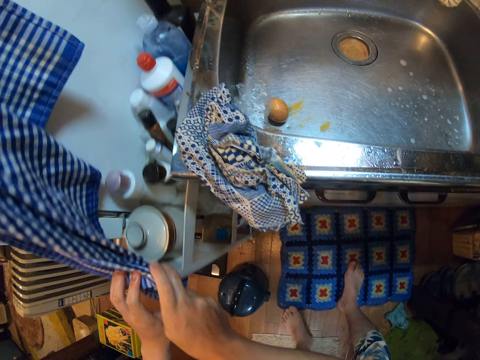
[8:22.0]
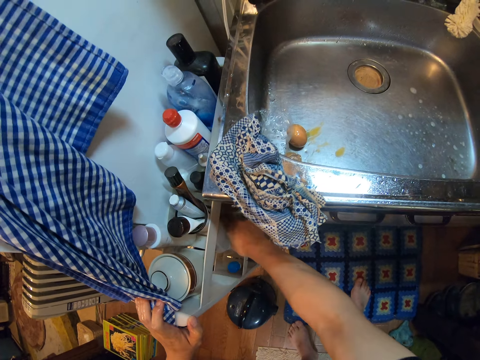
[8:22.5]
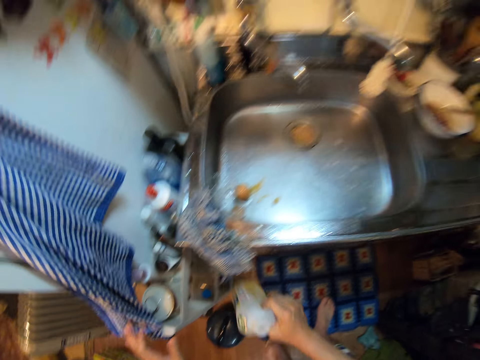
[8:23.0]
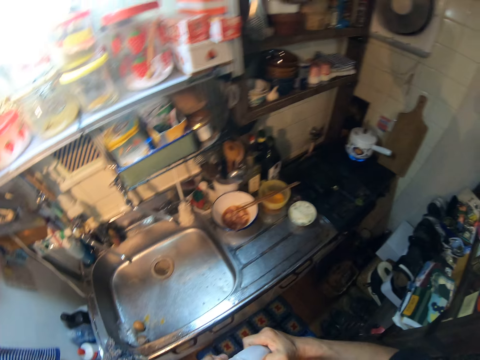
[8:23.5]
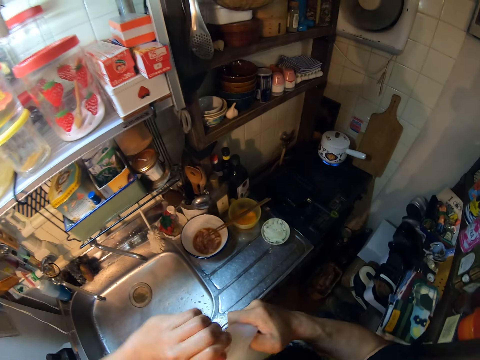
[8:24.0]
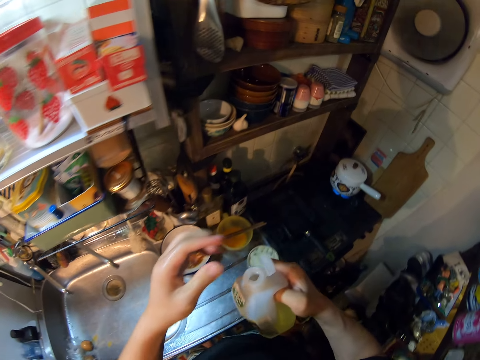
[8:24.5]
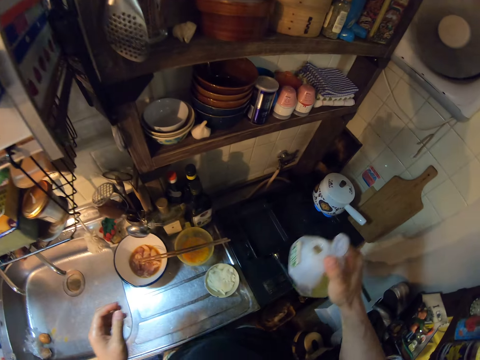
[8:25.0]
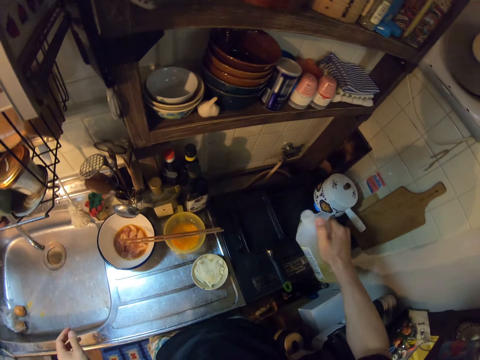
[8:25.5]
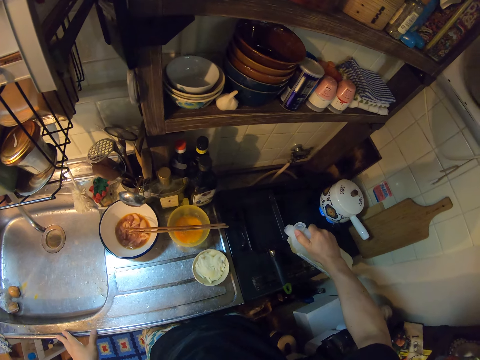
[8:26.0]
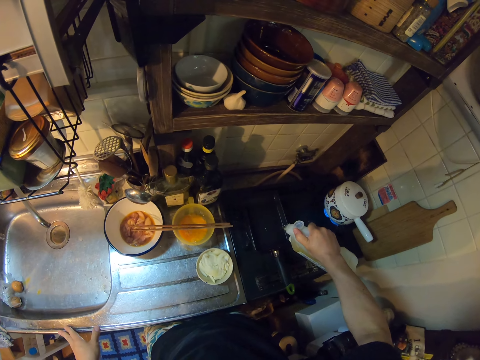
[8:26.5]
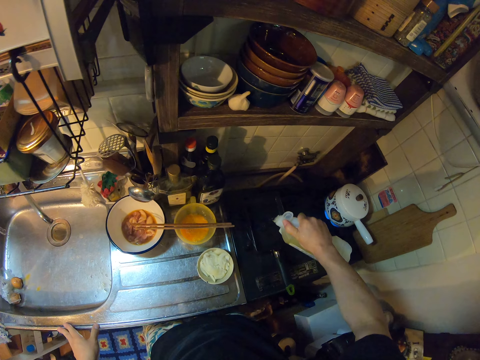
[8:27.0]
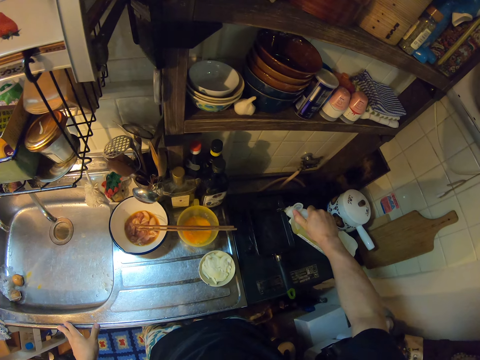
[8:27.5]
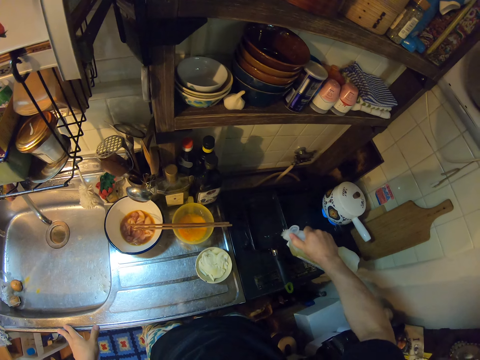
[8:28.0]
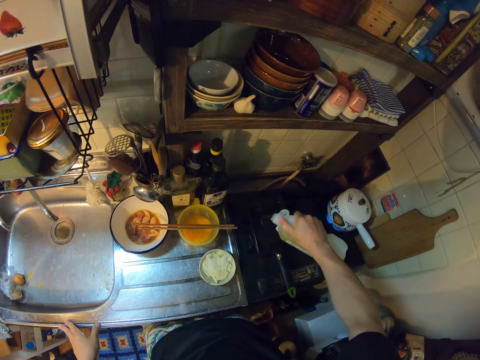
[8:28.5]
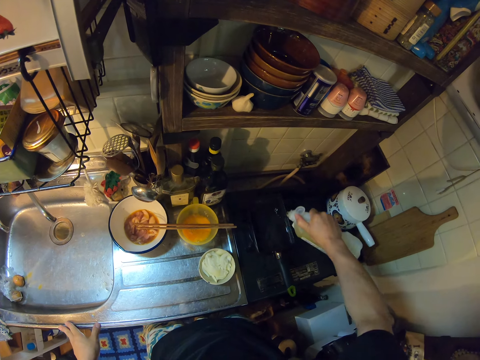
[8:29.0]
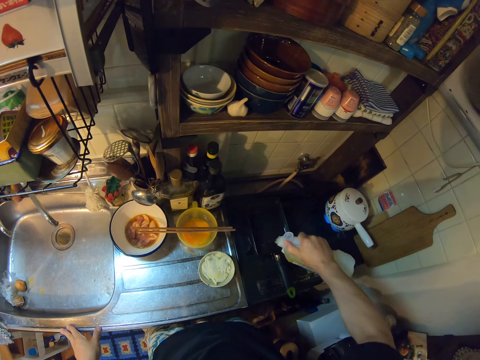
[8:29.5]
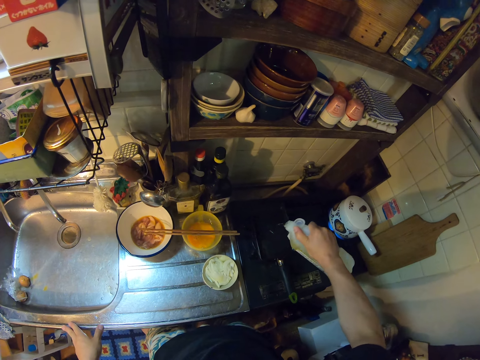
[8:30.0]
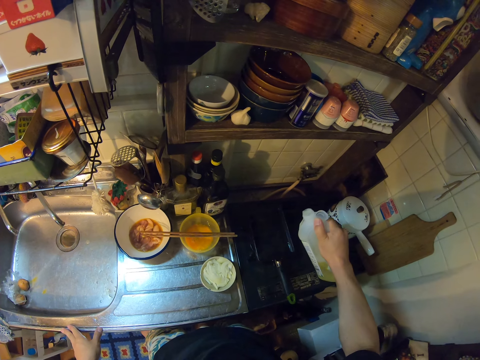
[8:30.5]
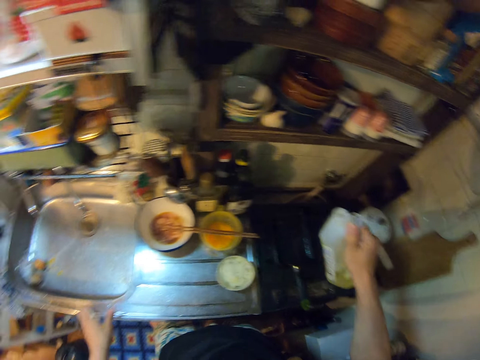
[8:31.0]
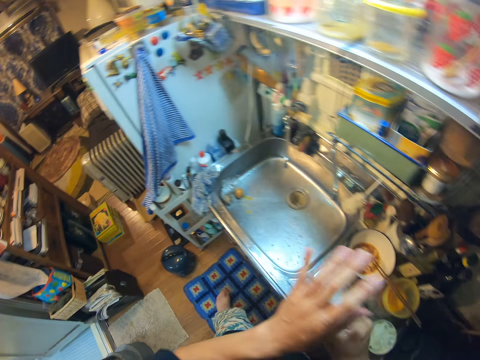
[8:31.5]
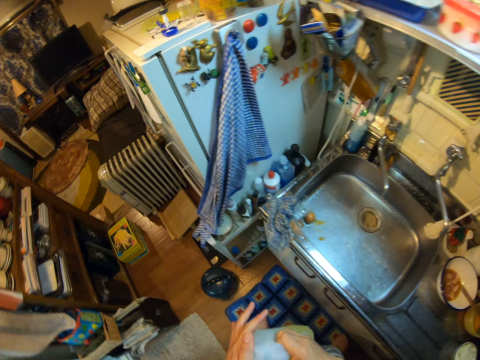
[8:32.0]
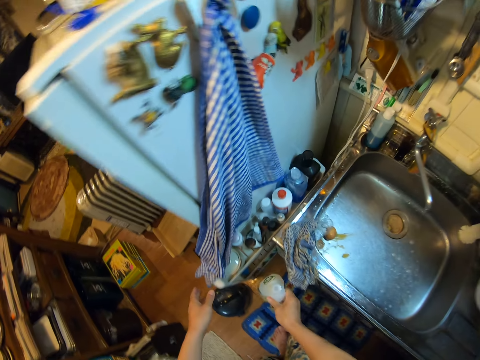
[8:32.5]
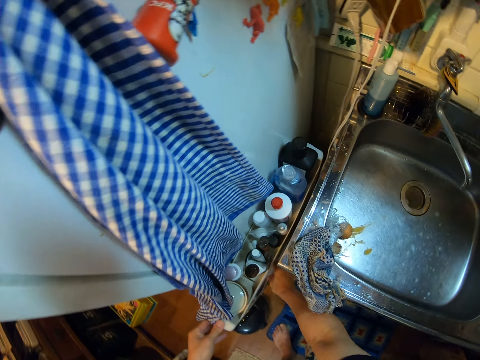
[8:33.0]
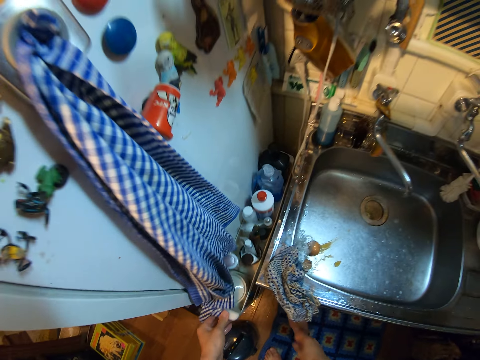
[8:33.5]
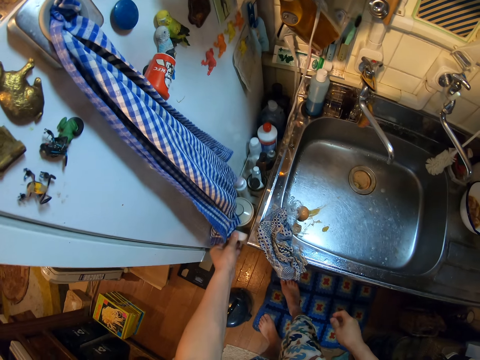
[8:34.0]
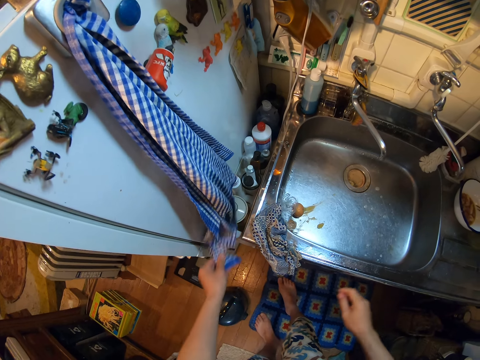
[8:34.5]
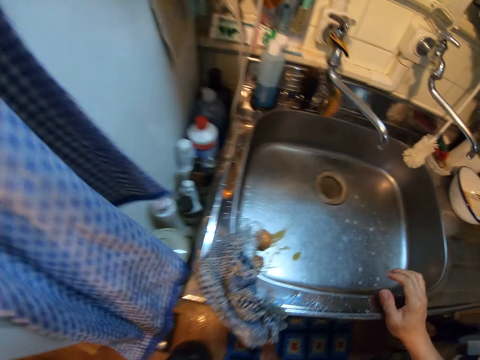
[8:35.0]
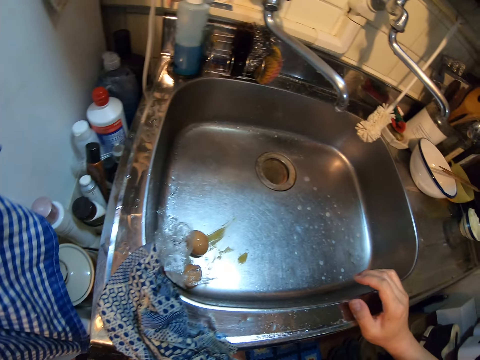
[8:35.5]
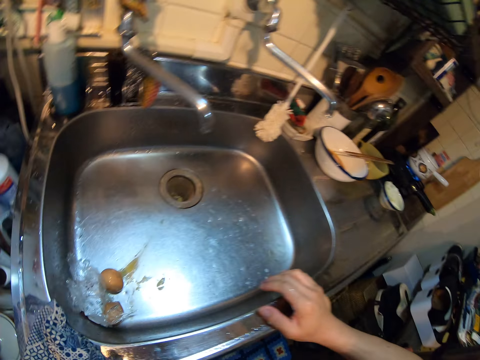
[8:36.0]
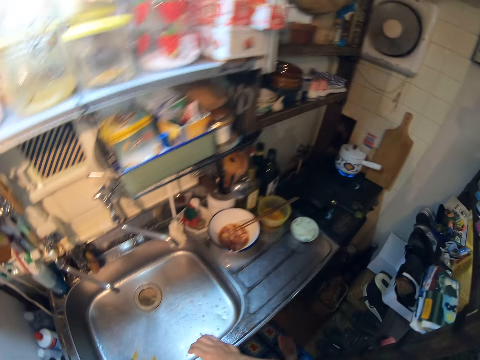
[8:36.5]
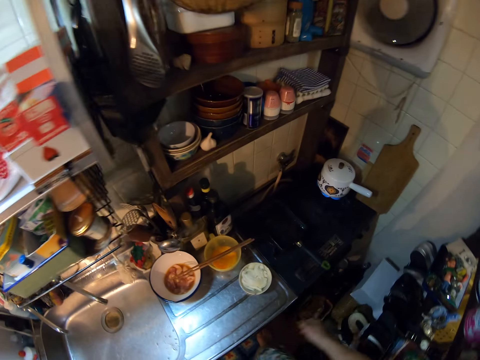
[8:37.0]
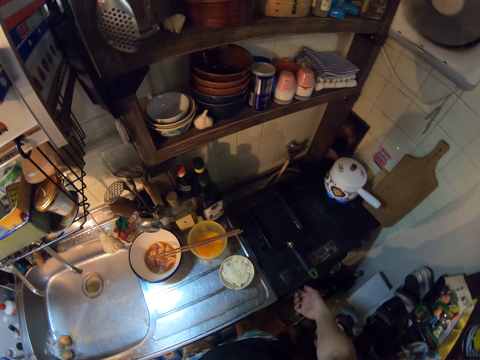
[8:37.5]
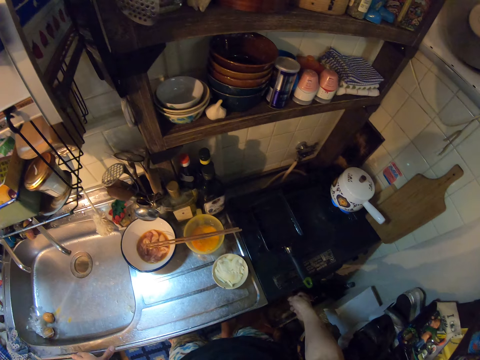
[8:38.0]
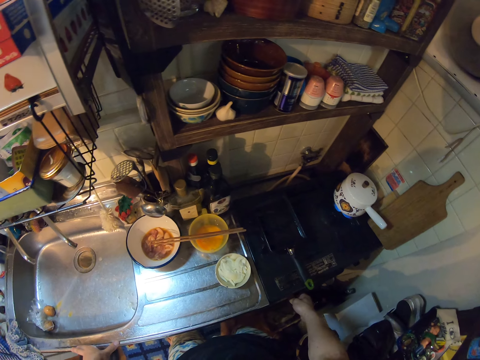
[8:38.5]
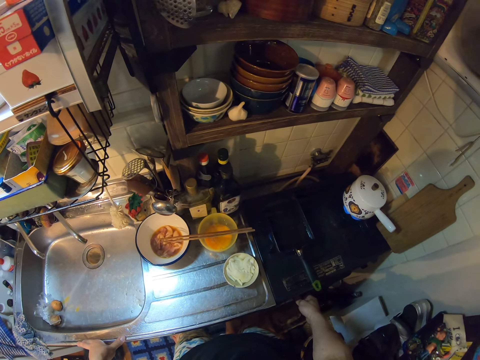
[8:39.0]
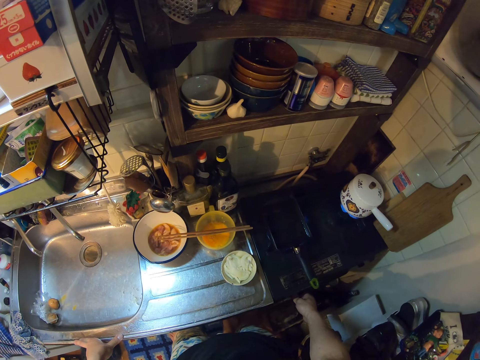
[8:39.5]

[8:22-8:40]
The camera wearer pulls out a drawer or rack beside the sink. She picks a bottle or jerrycan from the drawer with her right hand. She walks in the room. She opens the lid of the bottle. She pours some cooking oil from the bottle into the frypan on the gas cooker. She walks in the room. She covers the bottle with the lid. She places a hand on the rack. She drops the bottle into the drawer. She pushes the drawer back. She places a hand on the sink. She walks in the room. She turns the knob of the gas cooker with her right hand.

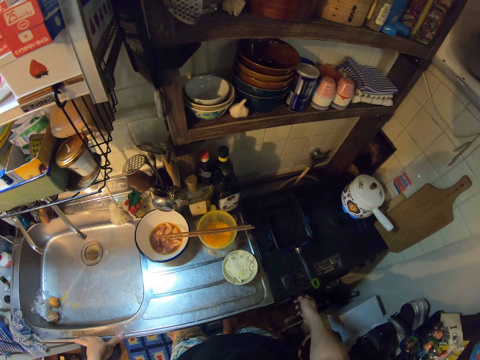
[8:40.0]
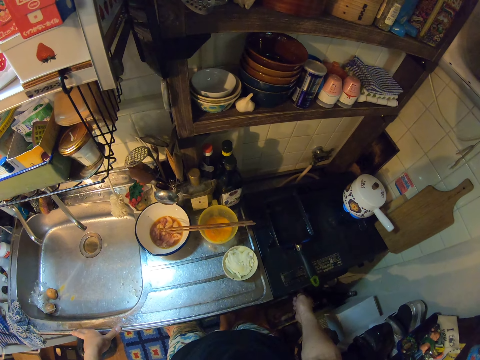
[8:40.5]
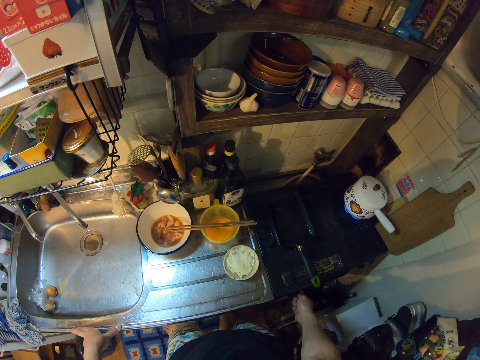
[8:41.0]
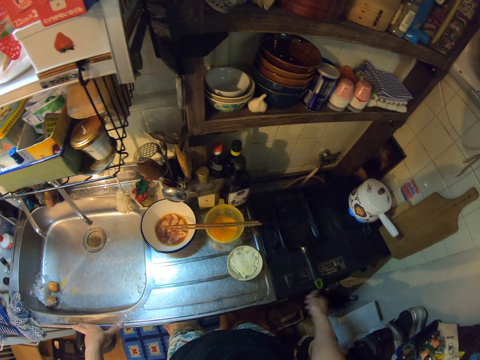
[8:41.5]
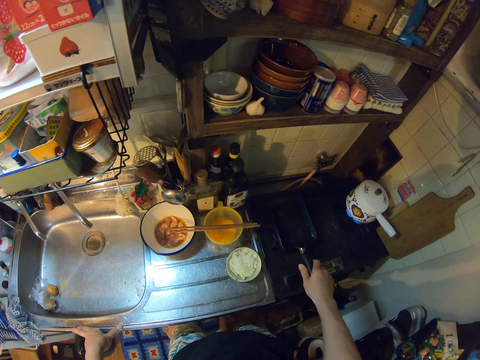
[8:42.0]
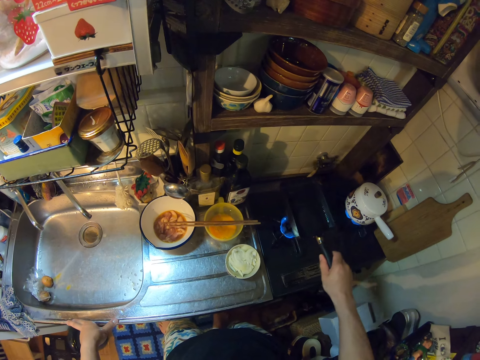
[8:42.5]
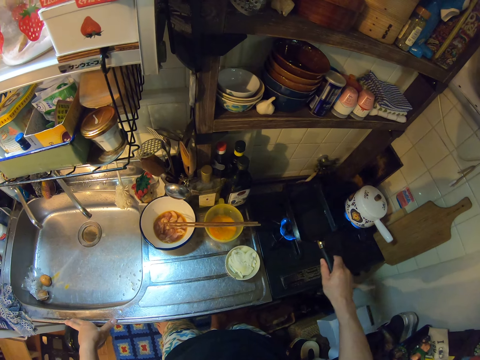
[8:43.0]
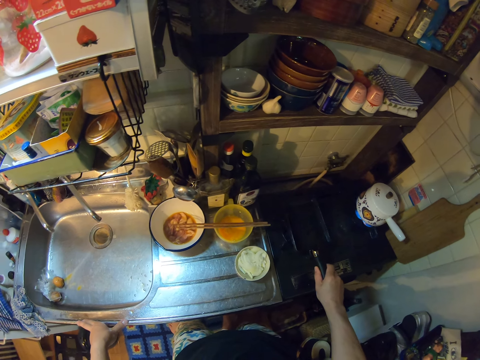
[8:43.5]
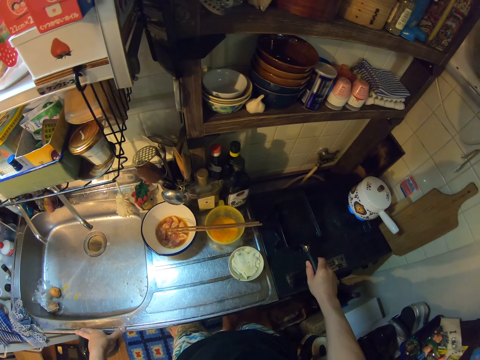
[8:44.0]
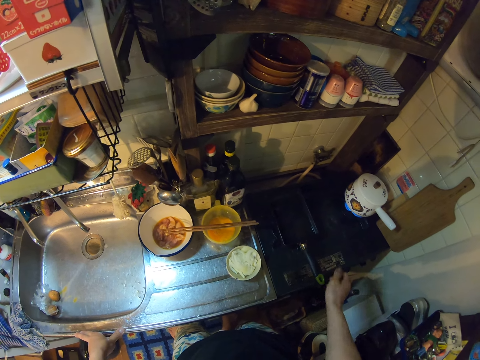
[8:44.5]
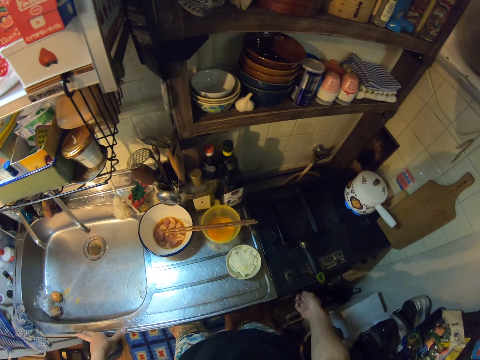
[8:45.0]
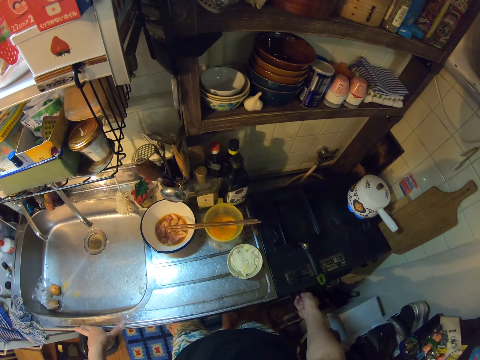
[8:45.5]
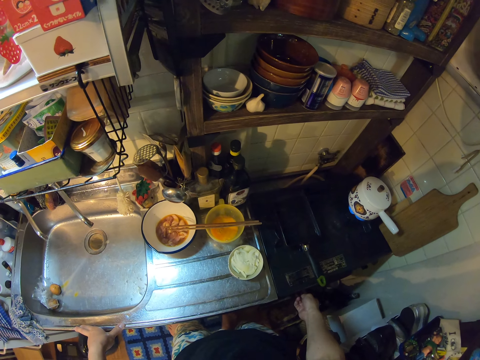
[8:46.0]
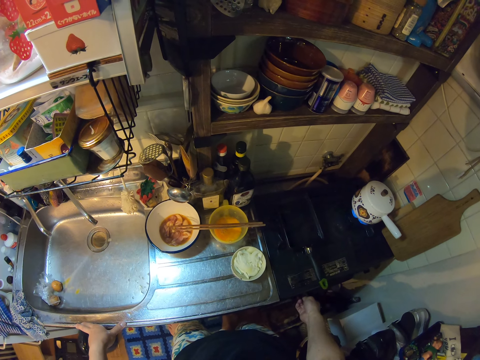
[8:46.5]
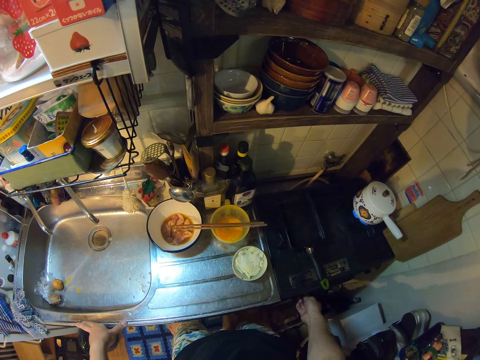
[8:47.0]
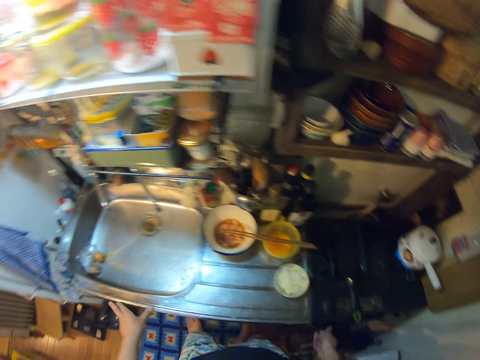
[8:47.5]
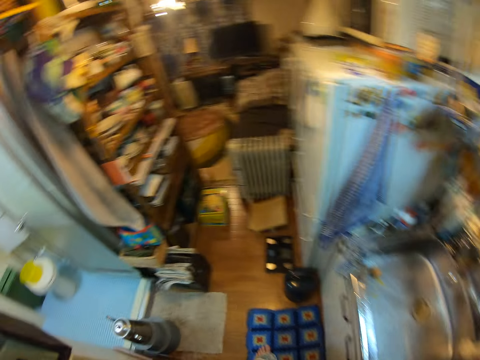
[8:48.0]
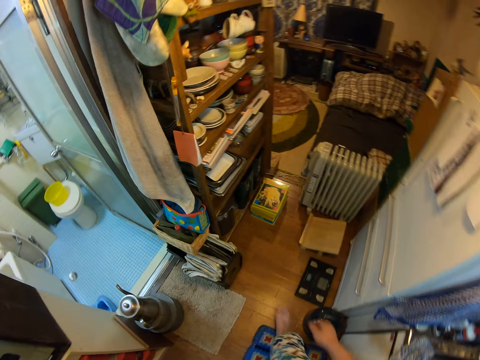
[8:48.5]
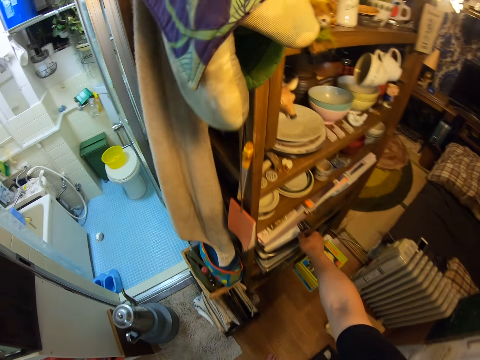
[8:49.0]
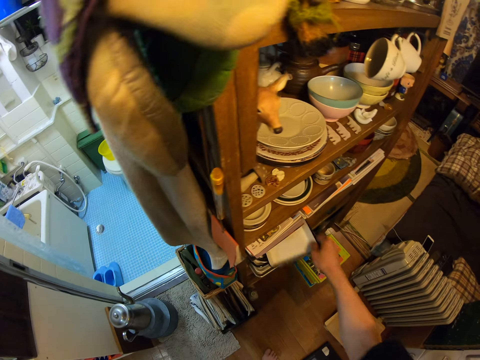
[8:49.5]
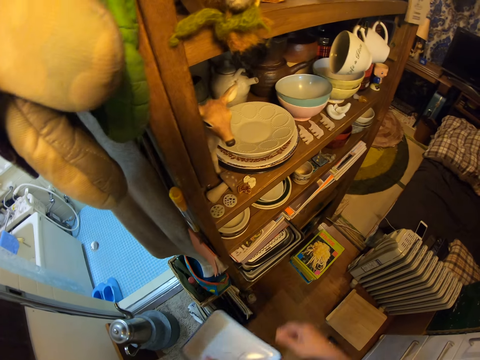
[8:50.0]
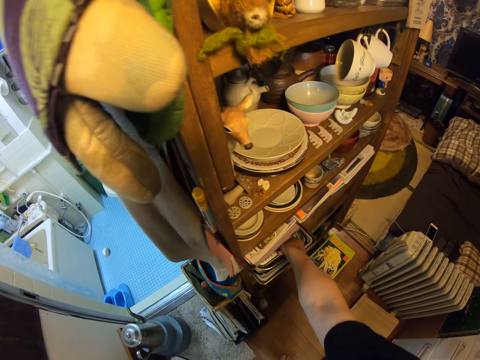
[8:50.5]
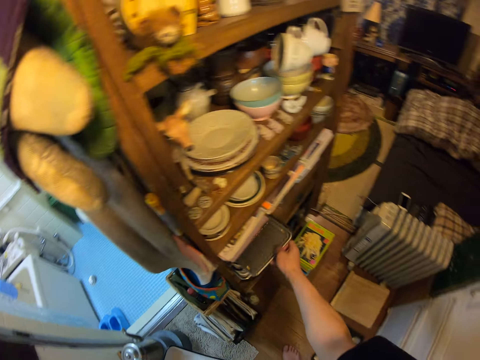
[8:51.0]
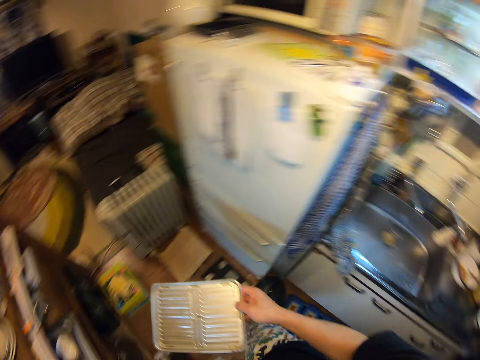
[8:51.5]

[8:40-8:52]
The camera wearer lifts the frypan on the gas cooker or cooking stove with her right hand. She drops the frypan on the gas cooker. She operates the cooking stove. She walks in the room. She takes out some plates or trays from a shelf in the kitchen. She passes the tray to the left hand. She picks another tray. She passes the tray to the left hand.
